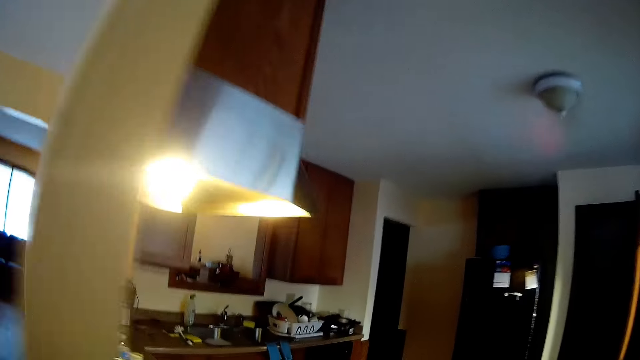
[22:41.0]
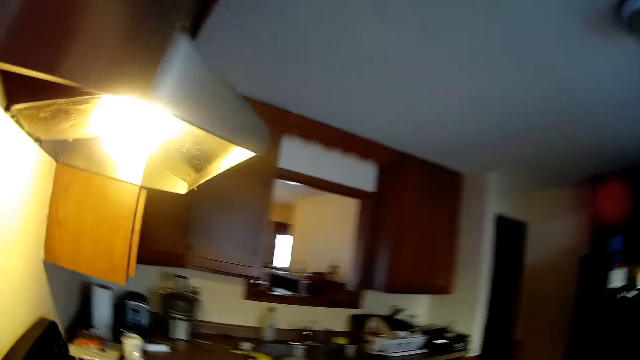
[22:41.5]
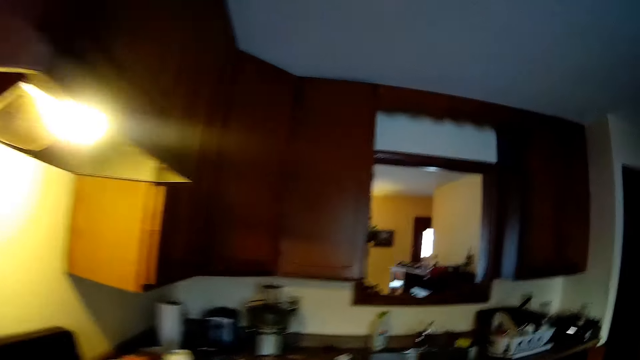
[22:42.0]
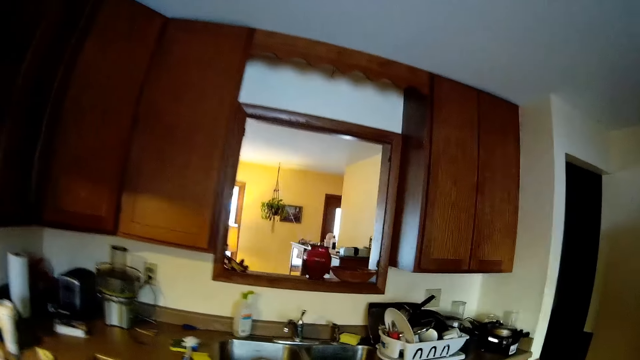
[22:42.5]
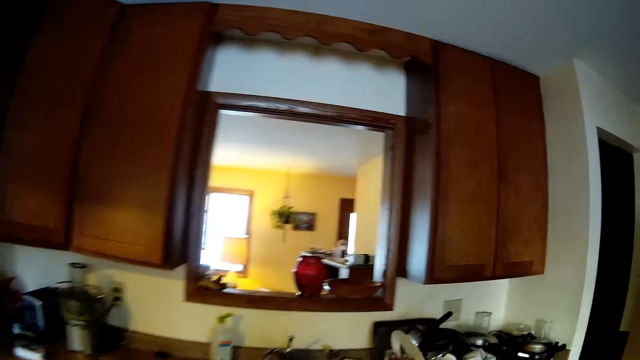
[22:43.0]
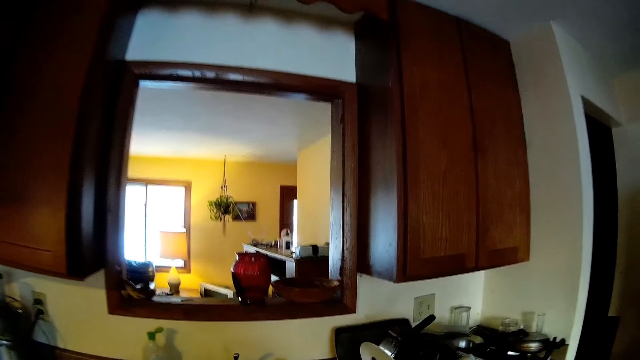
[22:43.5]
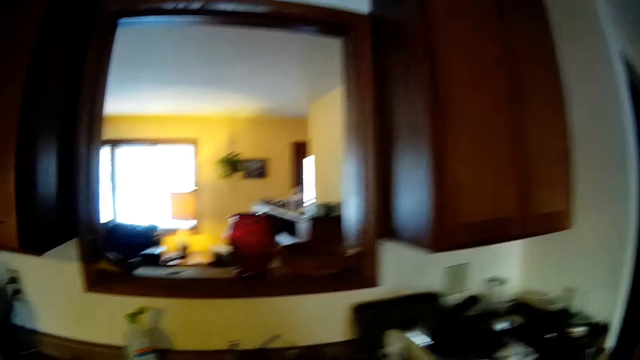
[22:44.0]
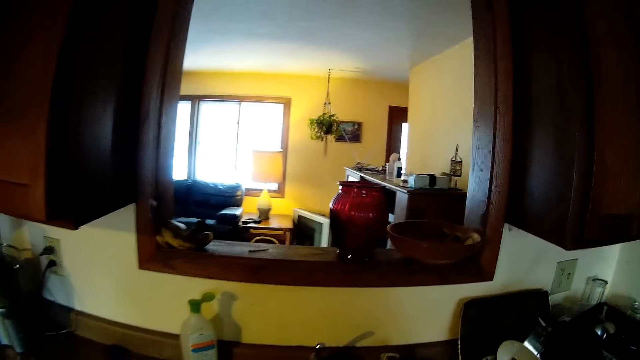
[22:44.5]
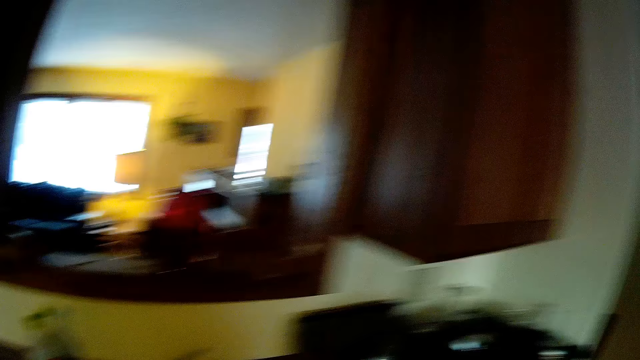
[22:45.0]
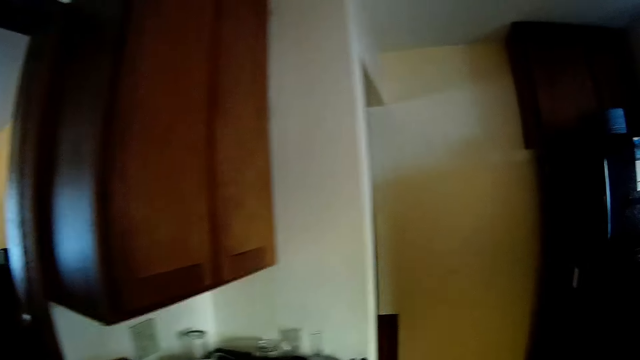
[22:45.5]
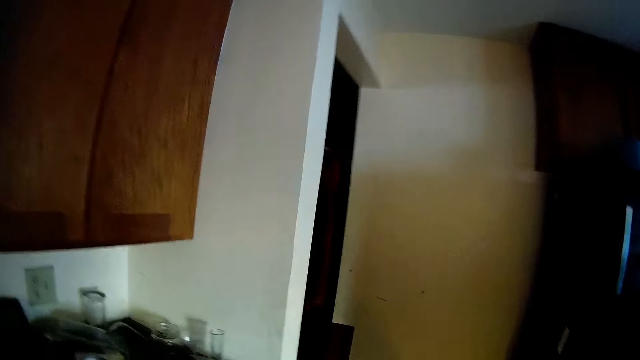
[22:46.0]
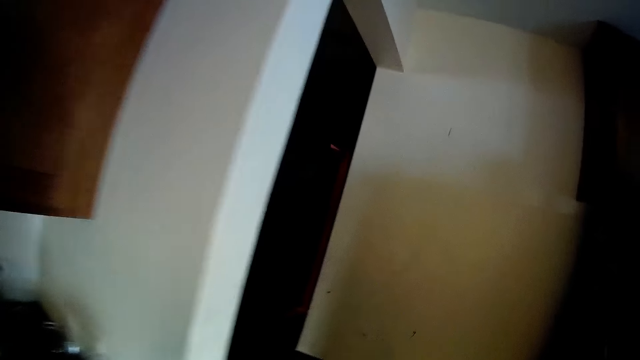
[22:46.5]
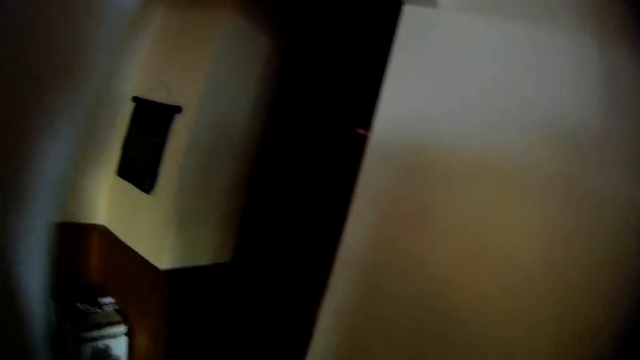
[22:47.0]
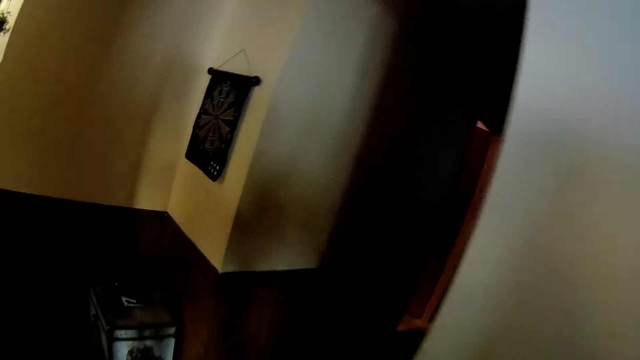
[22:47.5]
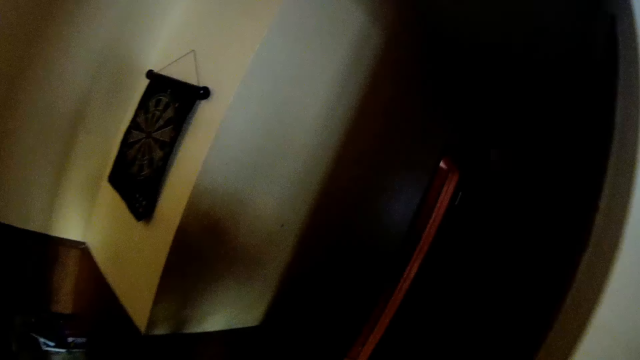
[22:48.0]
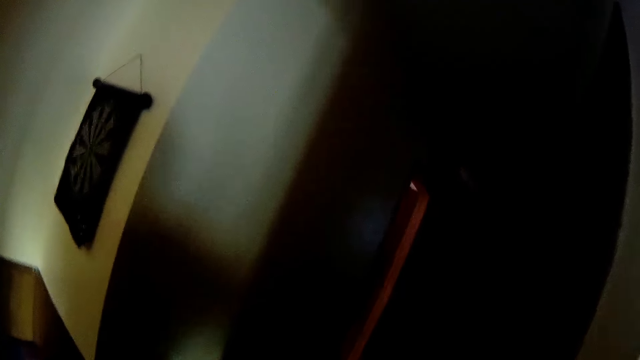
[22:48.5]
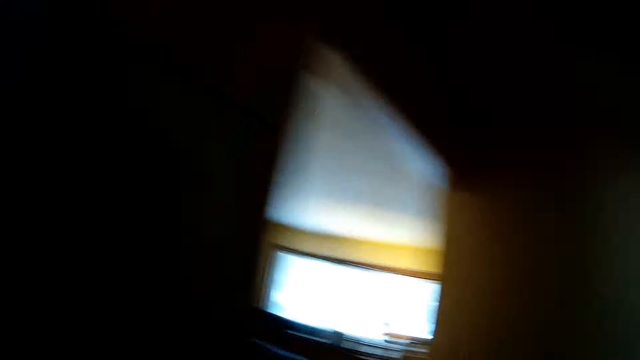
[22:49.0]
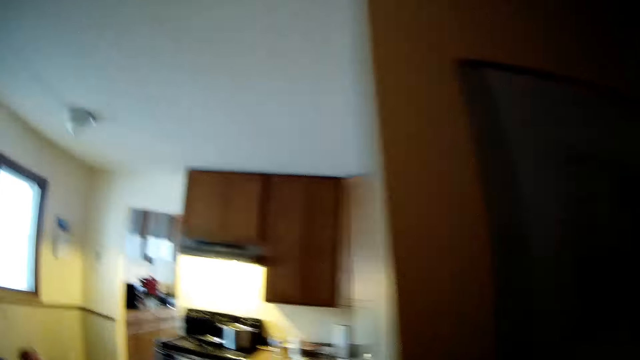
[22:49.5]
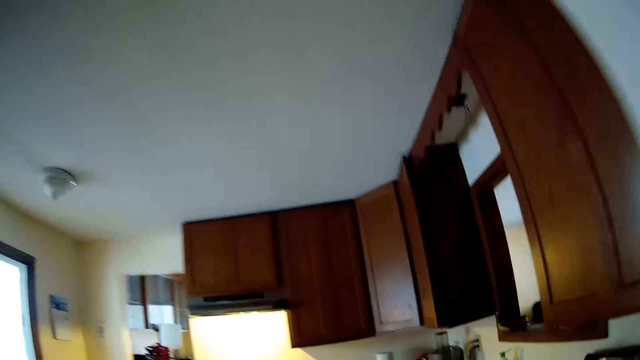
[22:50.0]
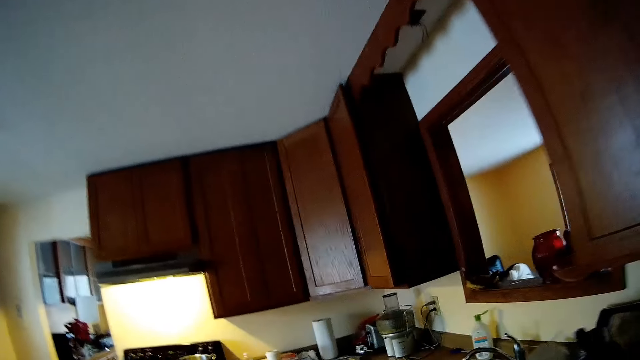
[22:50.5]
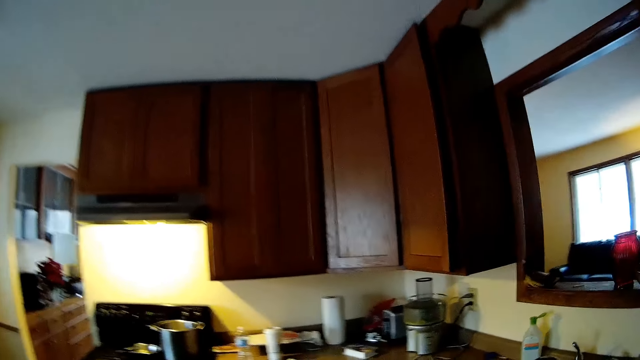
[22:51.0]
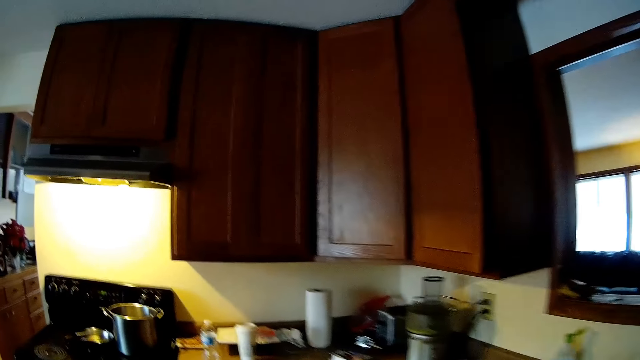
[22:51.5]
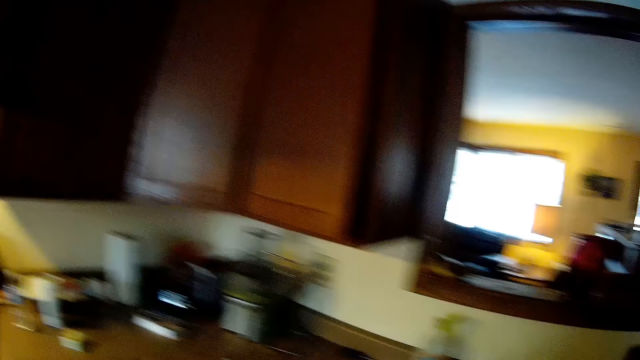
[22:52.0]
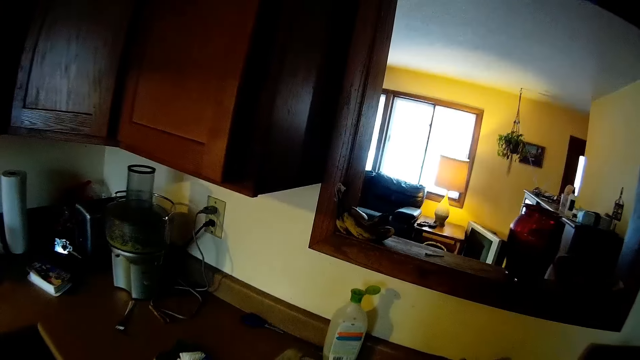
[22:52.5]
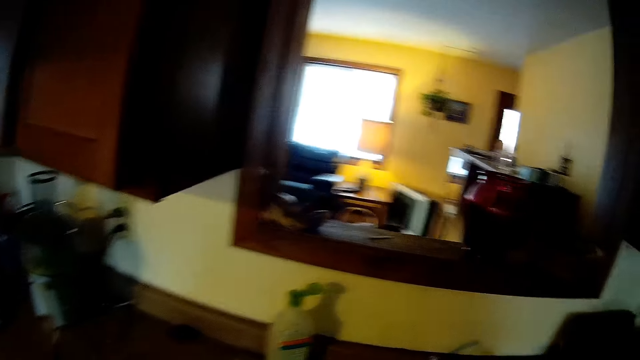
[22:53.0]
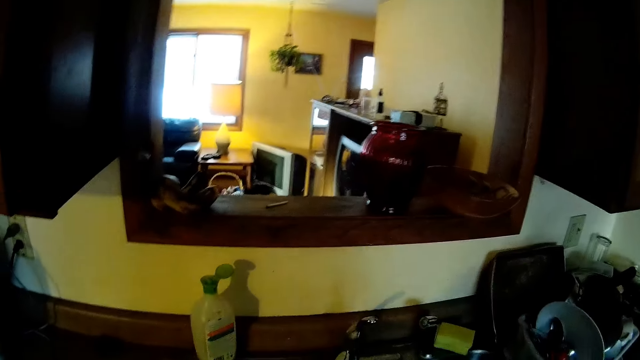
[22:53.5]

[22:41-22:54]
The camera wearer walks to the kitchen.

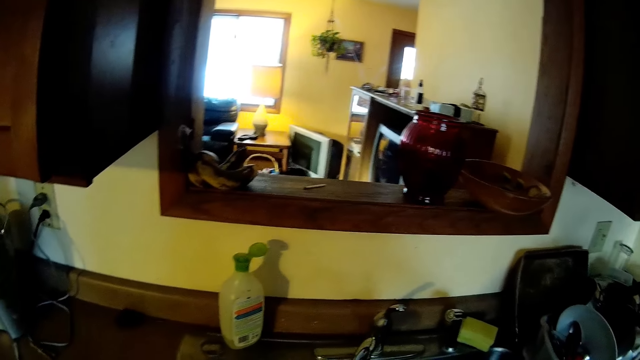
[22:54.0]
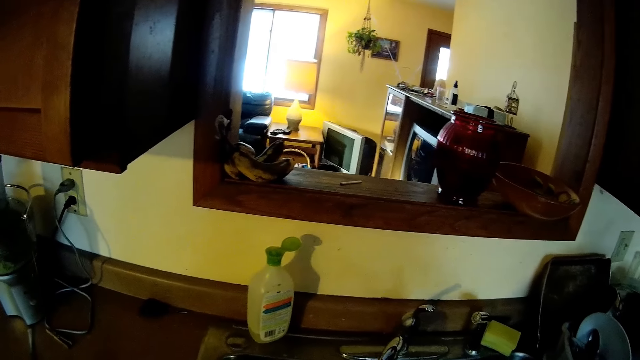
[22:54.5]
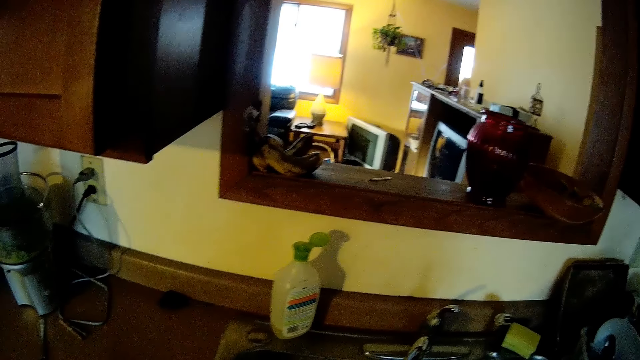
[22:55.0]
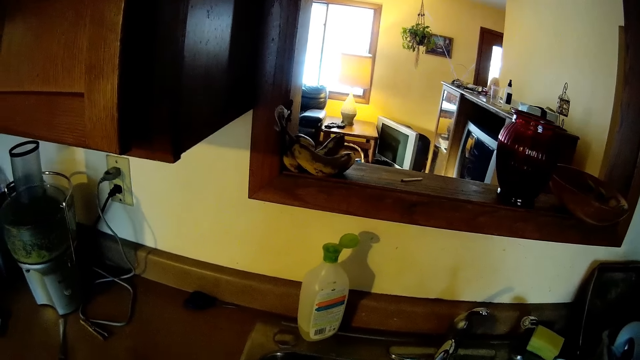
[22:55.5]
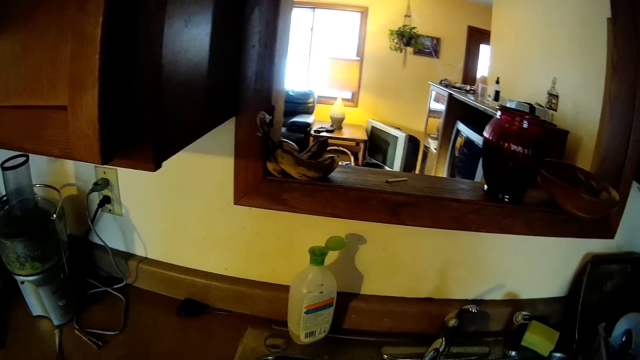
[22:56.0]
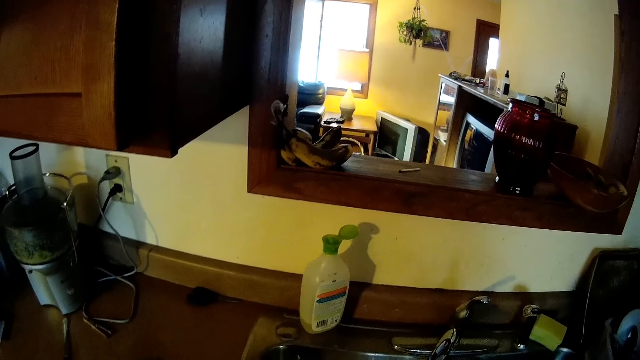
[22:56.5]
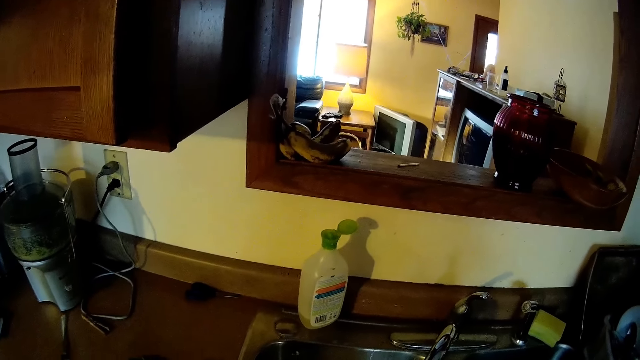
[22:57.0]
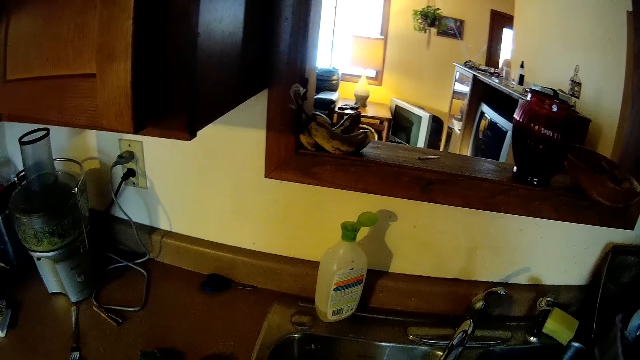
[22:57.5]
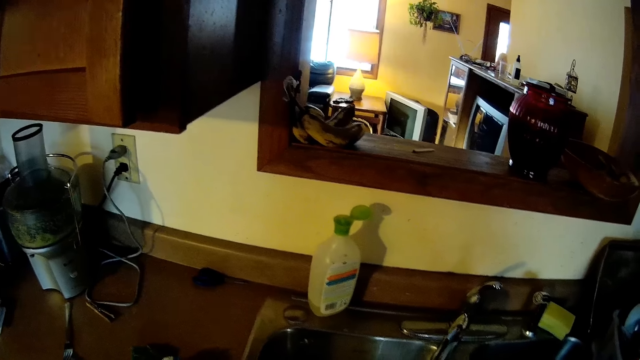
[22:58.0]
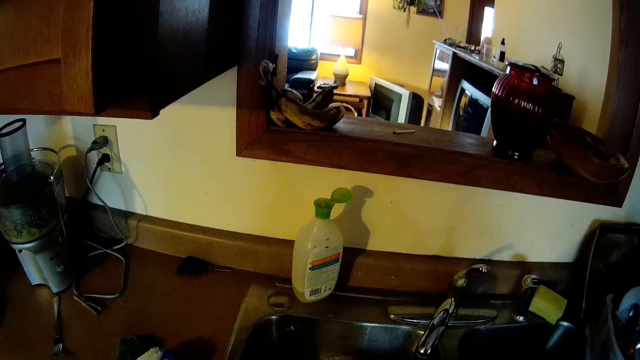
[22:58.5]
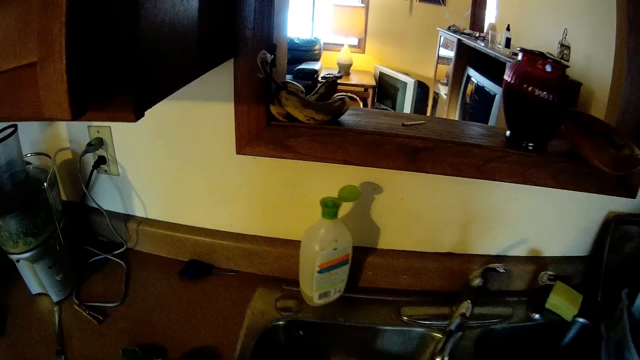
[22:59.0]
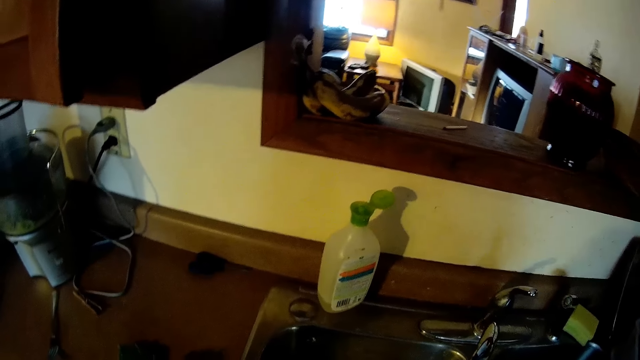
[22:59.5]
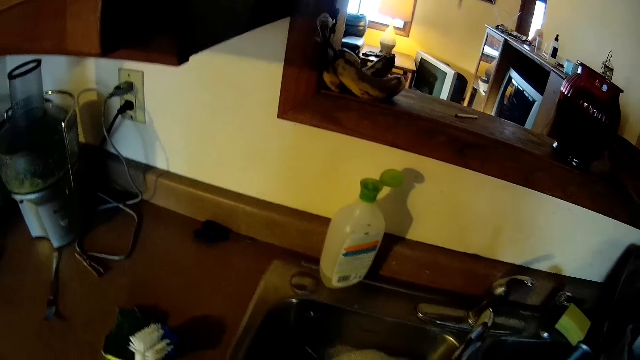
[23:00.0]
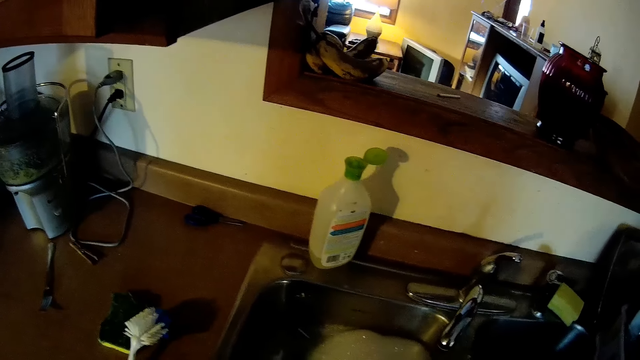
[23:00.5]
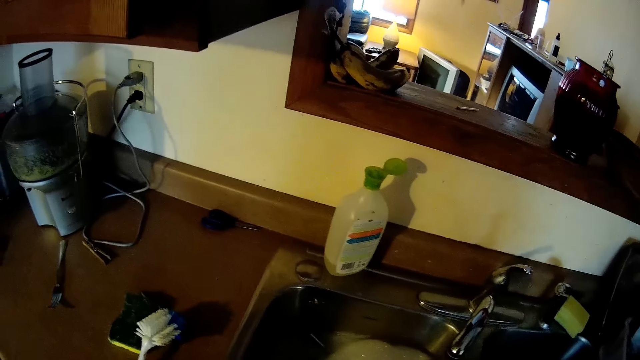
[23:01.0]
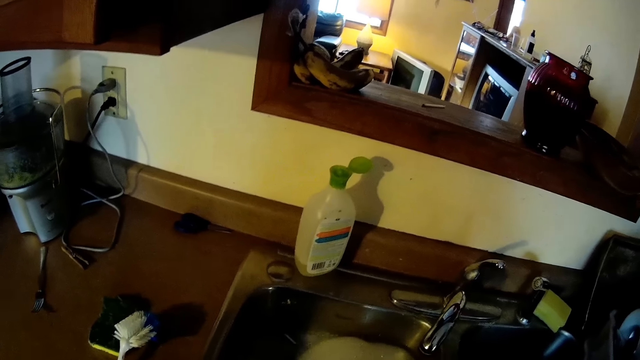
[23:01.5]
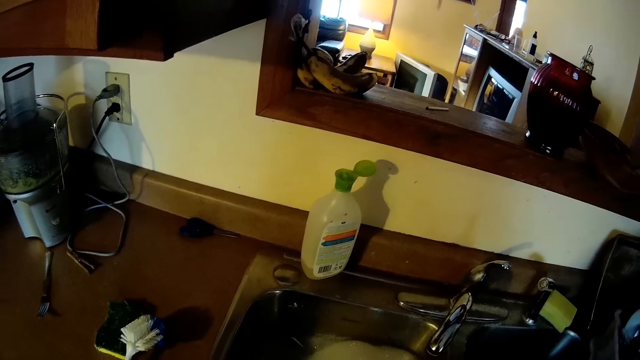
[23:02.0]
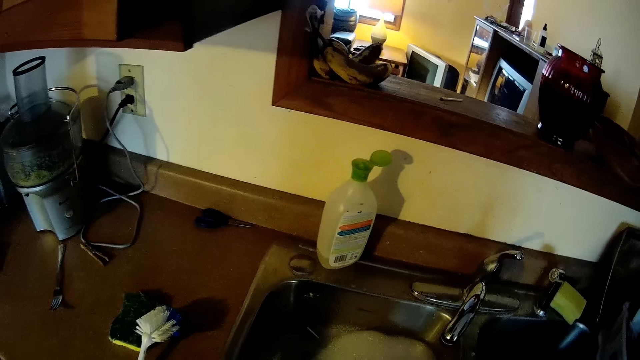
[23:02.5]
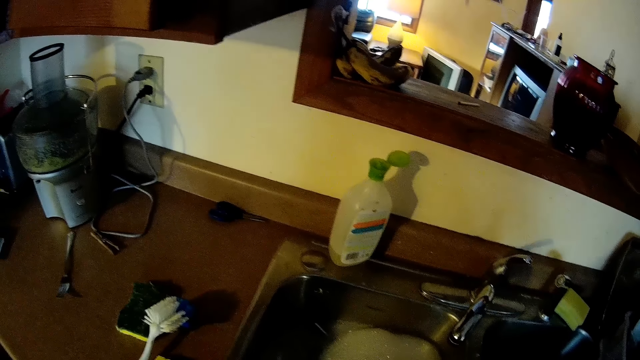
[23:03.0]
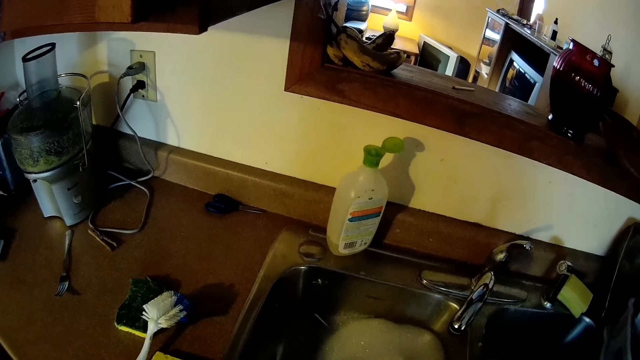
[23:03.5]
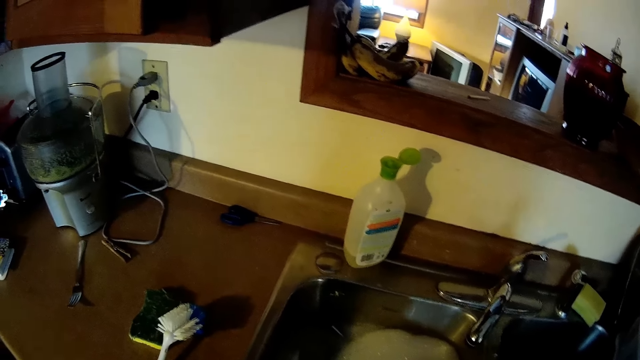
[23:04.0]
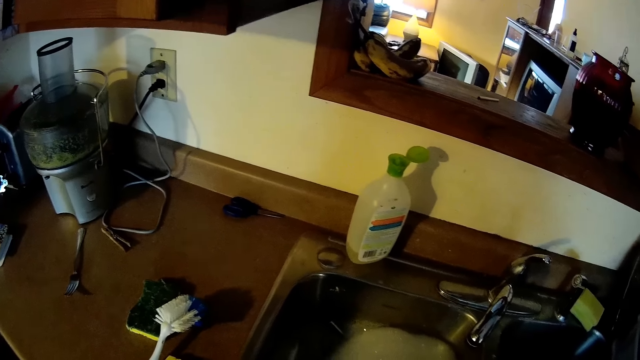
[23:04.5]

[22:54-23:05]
The camera wearer cleans the hand in the sink.
